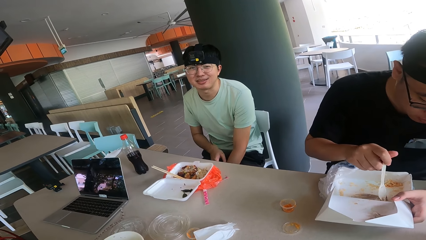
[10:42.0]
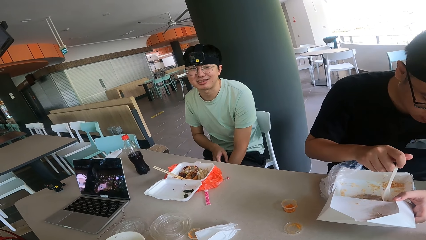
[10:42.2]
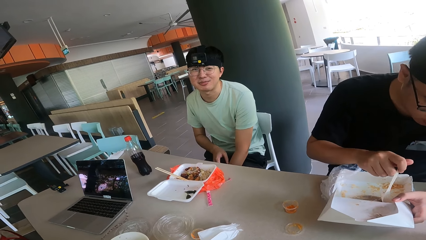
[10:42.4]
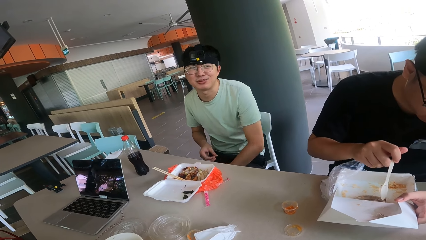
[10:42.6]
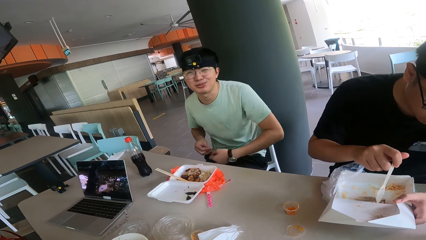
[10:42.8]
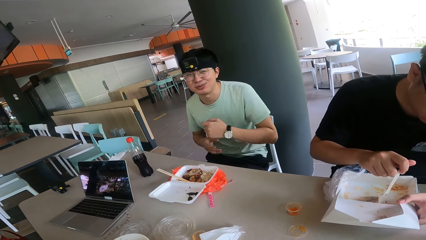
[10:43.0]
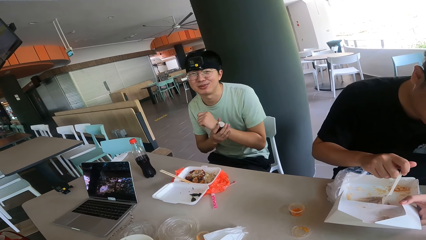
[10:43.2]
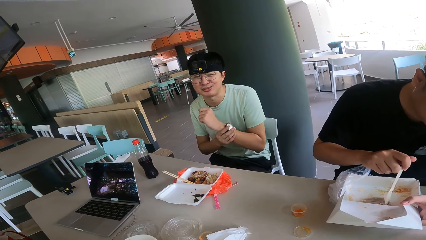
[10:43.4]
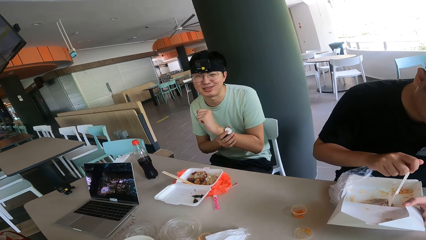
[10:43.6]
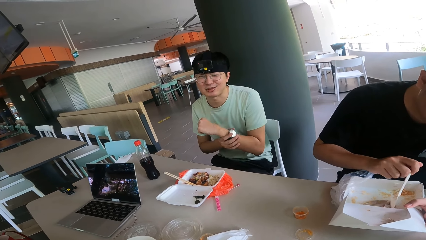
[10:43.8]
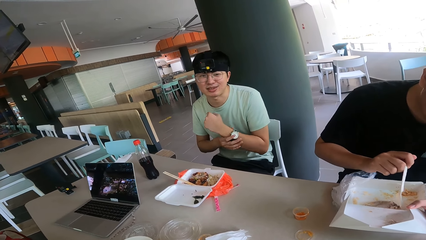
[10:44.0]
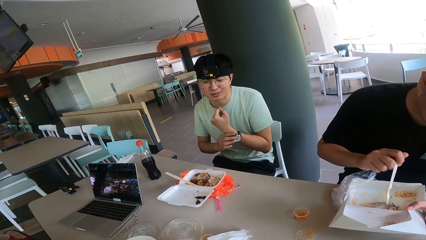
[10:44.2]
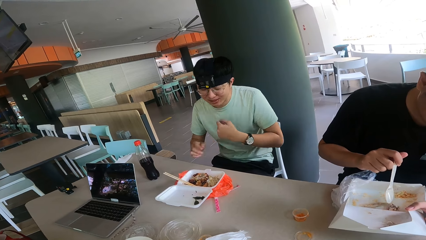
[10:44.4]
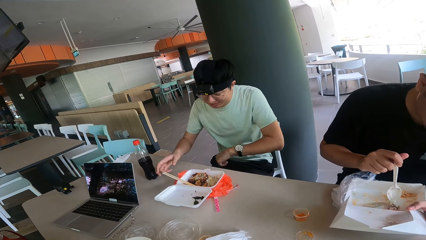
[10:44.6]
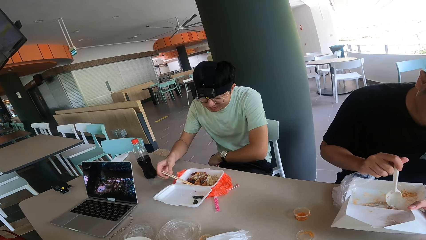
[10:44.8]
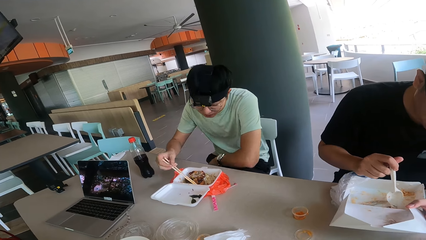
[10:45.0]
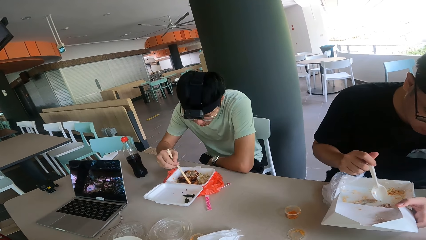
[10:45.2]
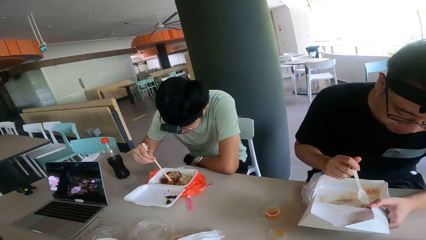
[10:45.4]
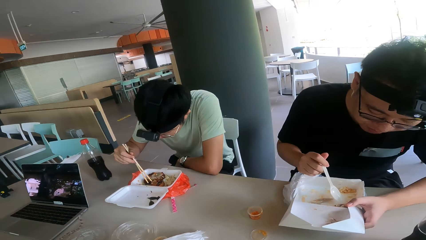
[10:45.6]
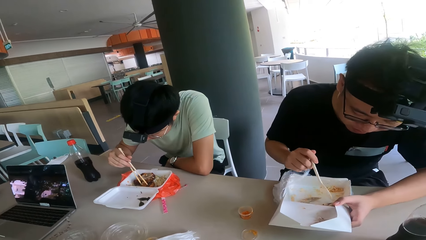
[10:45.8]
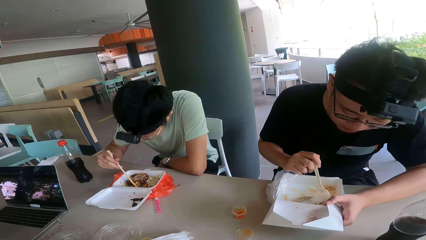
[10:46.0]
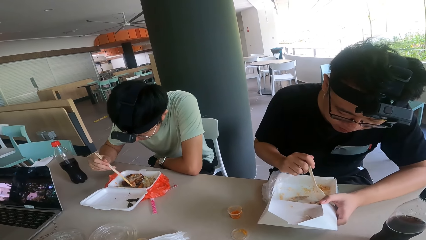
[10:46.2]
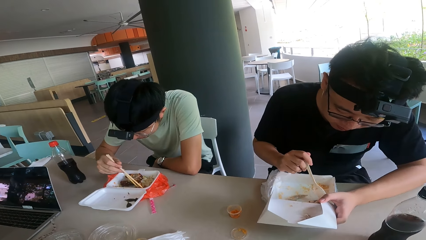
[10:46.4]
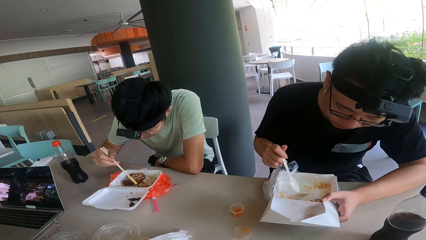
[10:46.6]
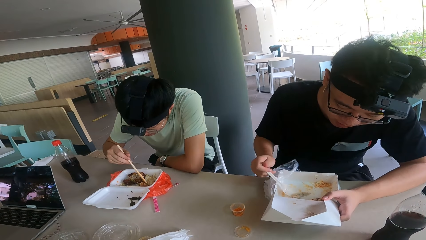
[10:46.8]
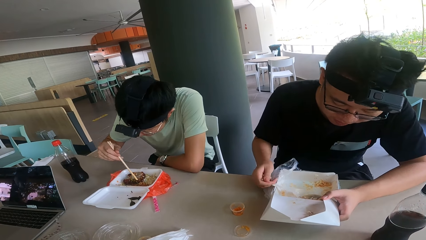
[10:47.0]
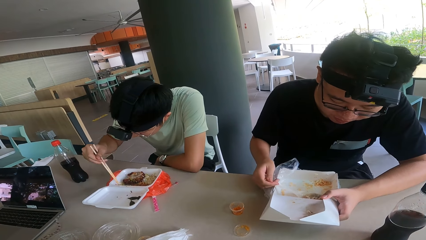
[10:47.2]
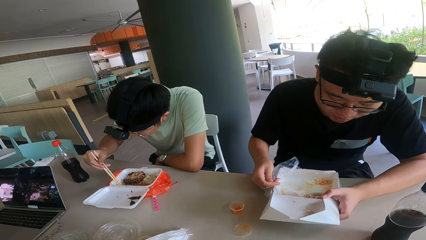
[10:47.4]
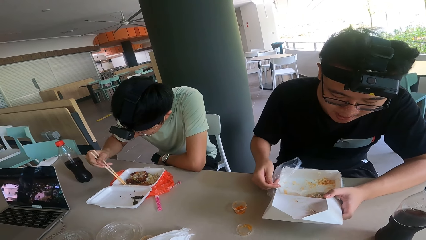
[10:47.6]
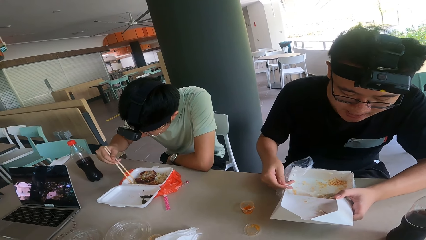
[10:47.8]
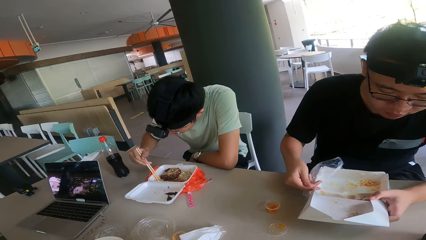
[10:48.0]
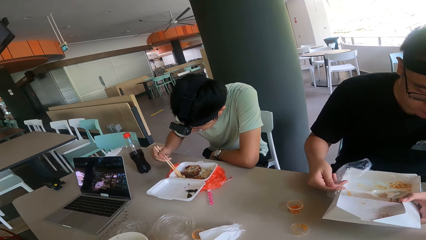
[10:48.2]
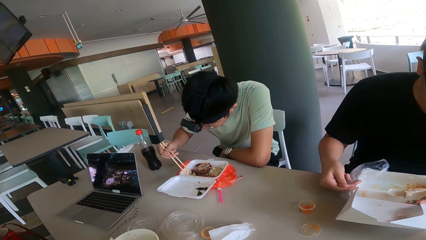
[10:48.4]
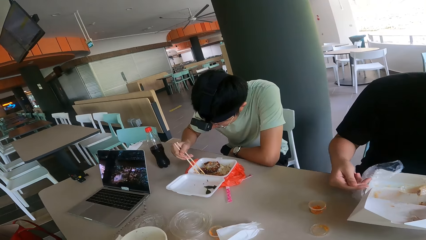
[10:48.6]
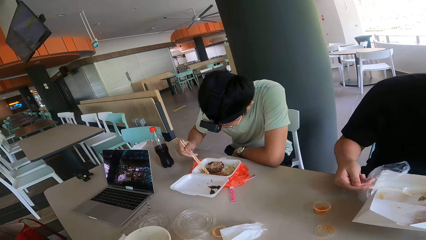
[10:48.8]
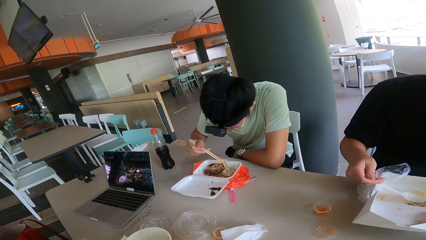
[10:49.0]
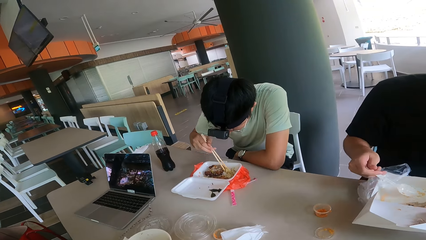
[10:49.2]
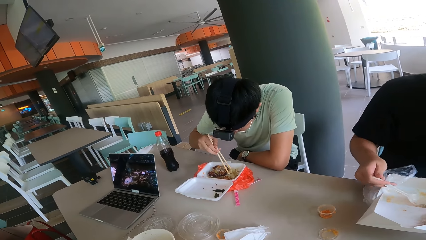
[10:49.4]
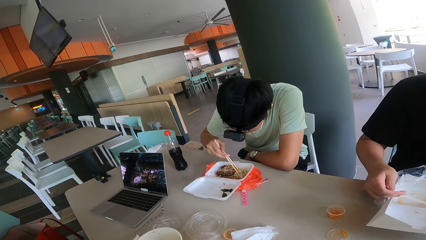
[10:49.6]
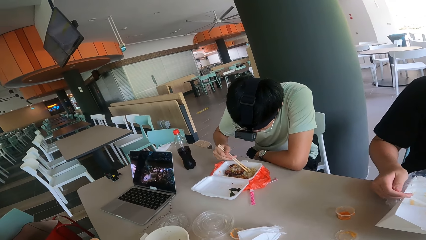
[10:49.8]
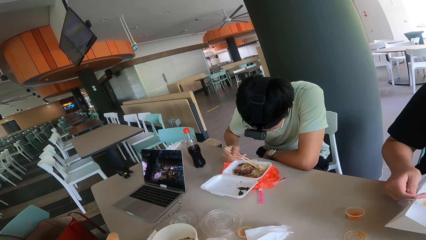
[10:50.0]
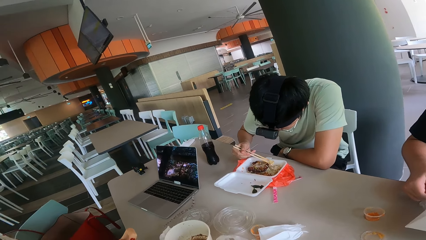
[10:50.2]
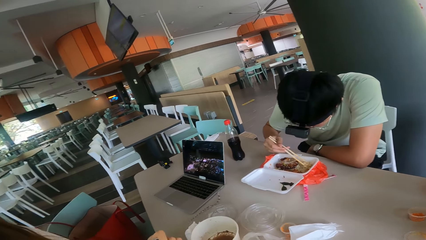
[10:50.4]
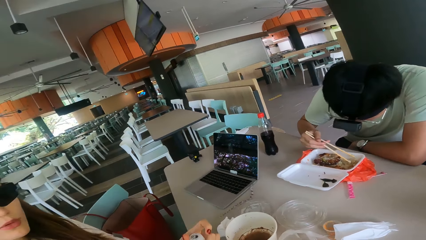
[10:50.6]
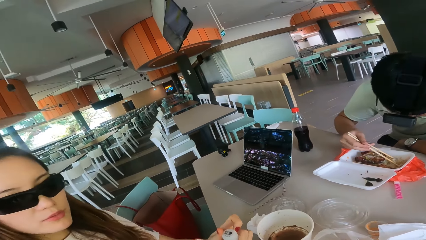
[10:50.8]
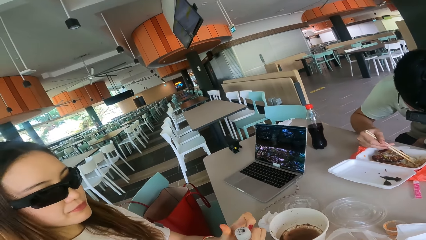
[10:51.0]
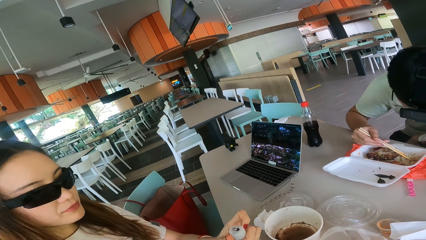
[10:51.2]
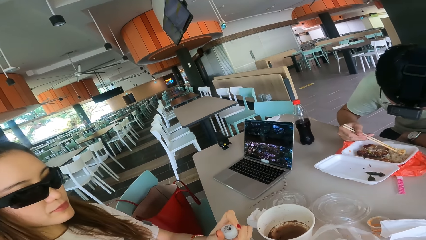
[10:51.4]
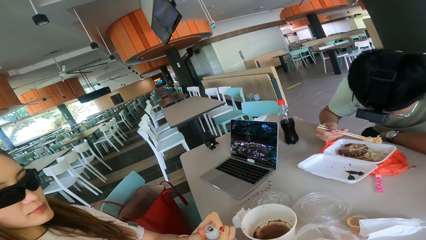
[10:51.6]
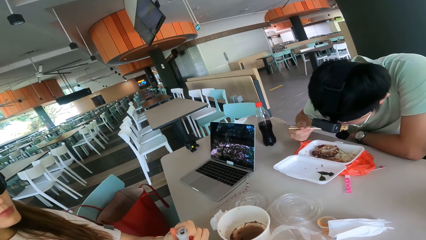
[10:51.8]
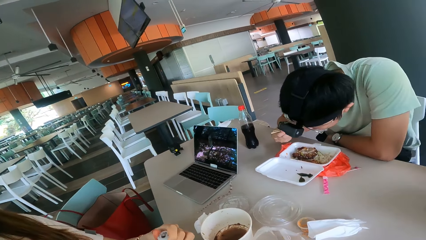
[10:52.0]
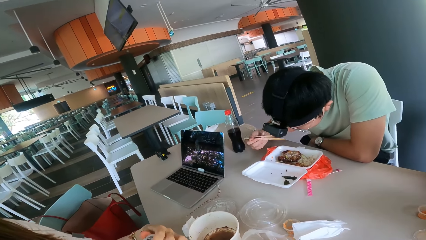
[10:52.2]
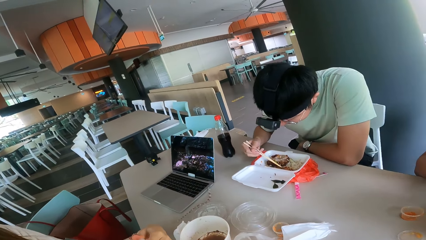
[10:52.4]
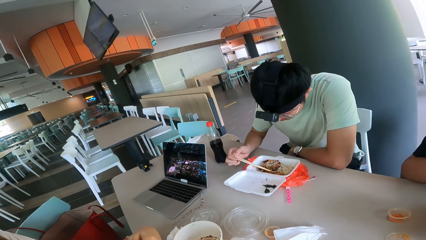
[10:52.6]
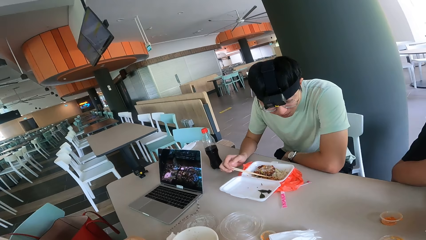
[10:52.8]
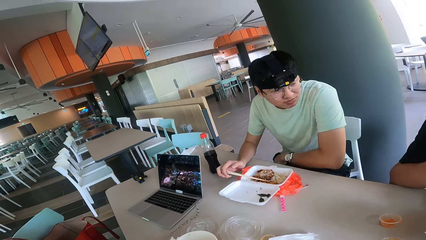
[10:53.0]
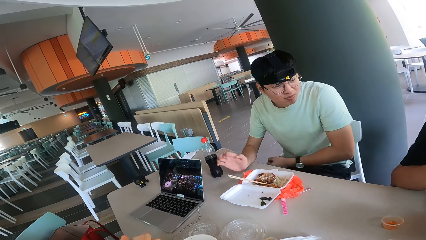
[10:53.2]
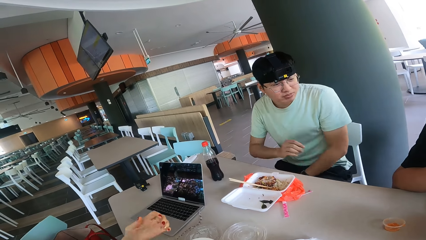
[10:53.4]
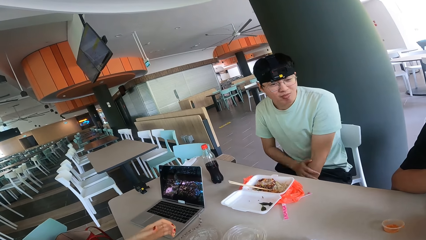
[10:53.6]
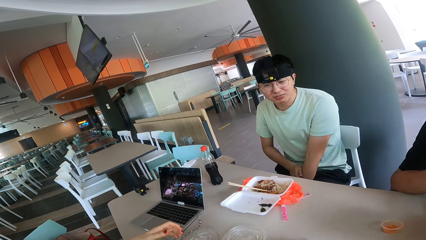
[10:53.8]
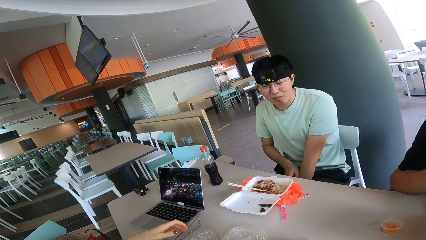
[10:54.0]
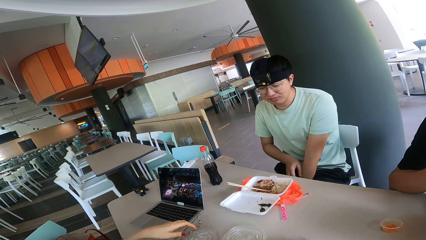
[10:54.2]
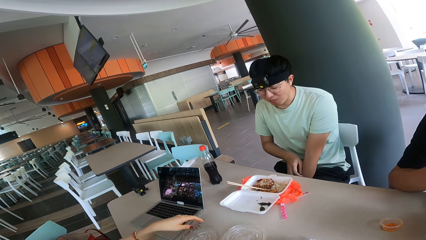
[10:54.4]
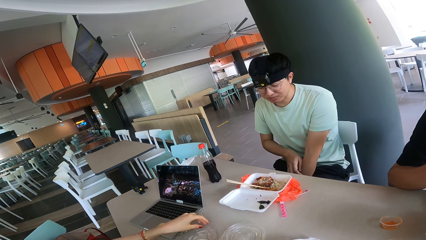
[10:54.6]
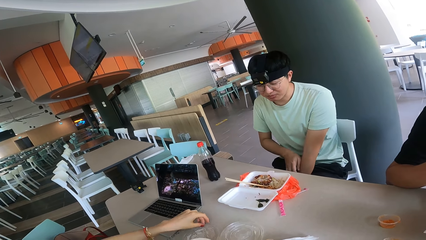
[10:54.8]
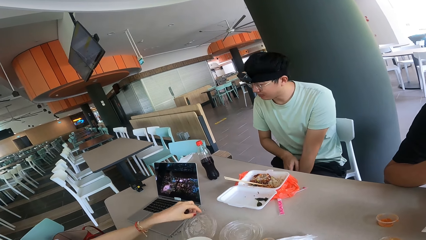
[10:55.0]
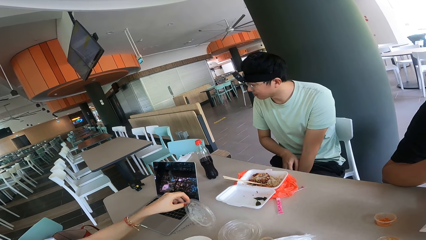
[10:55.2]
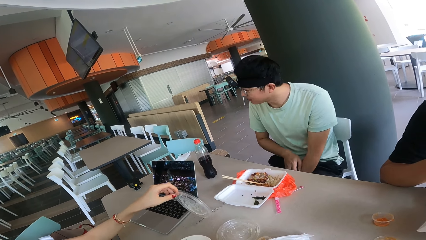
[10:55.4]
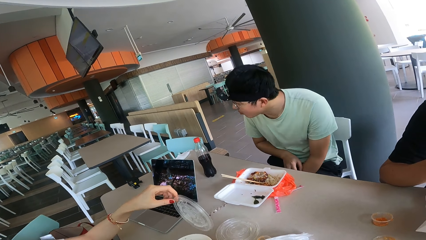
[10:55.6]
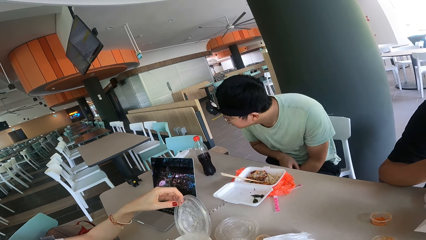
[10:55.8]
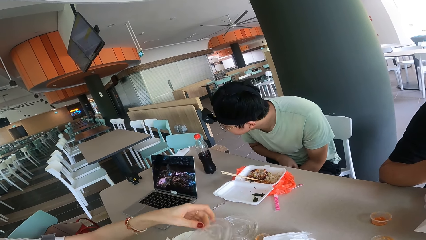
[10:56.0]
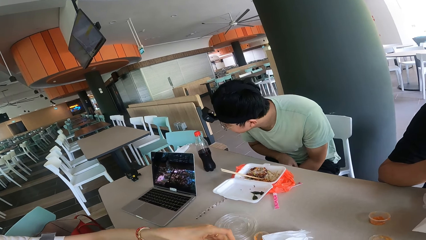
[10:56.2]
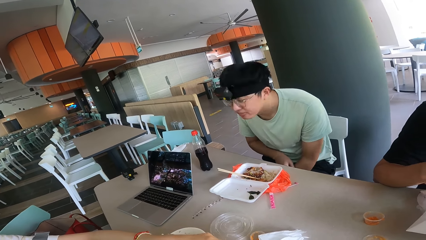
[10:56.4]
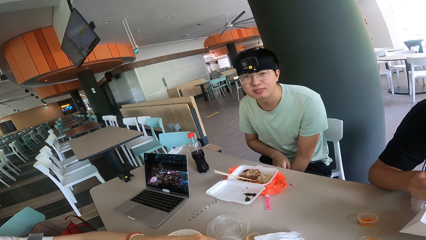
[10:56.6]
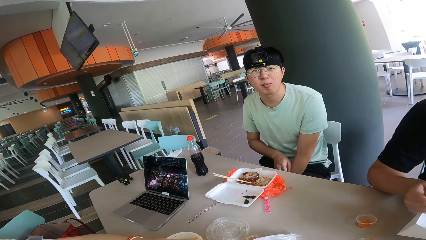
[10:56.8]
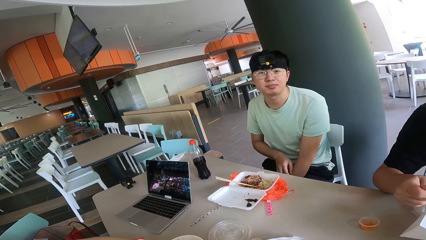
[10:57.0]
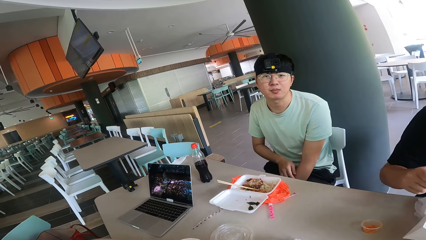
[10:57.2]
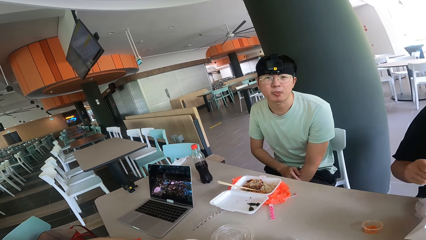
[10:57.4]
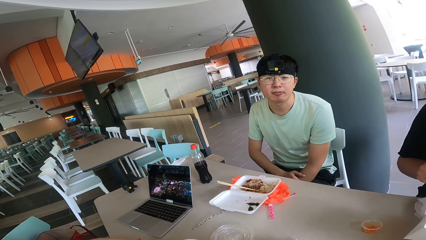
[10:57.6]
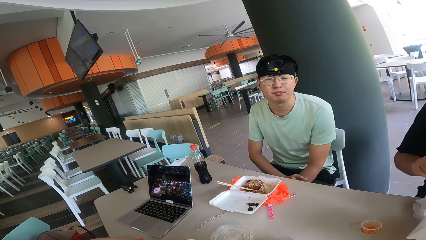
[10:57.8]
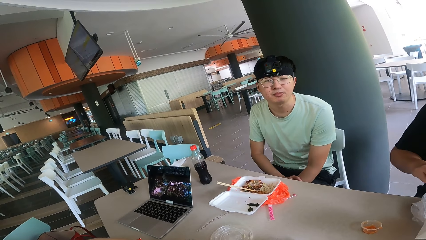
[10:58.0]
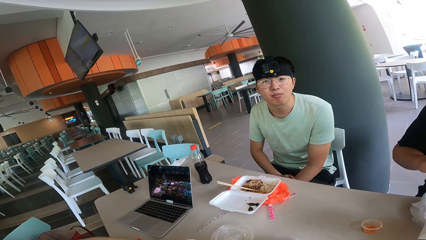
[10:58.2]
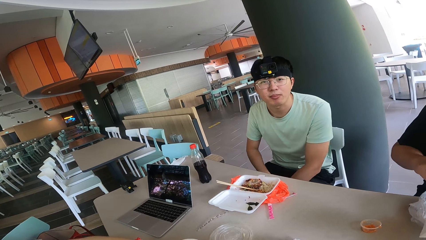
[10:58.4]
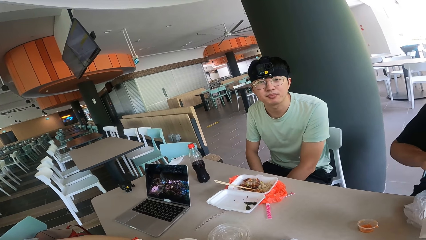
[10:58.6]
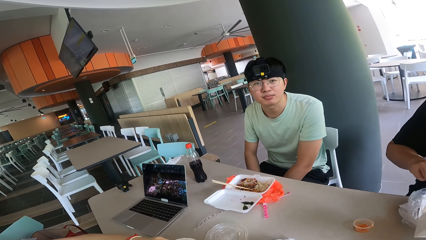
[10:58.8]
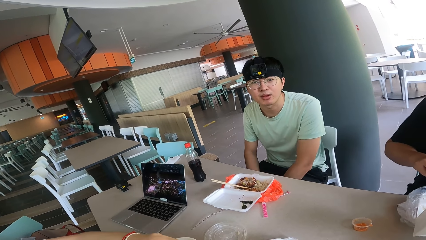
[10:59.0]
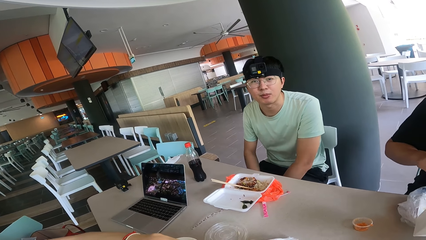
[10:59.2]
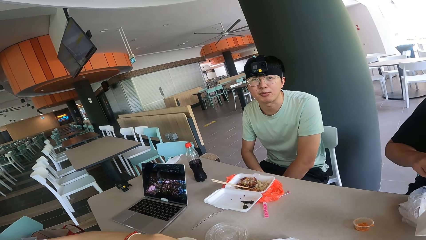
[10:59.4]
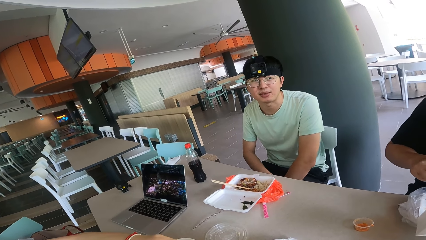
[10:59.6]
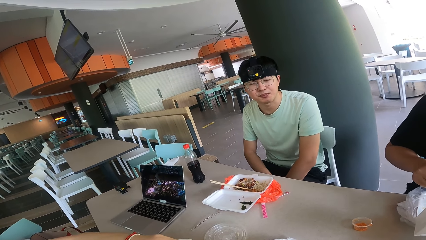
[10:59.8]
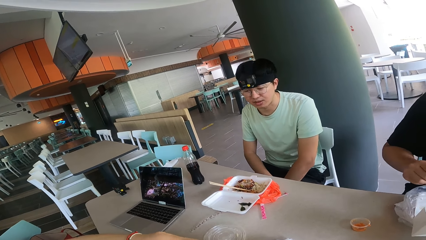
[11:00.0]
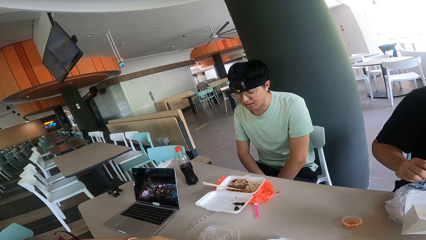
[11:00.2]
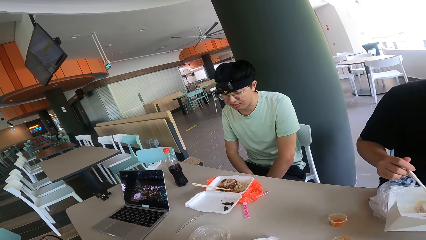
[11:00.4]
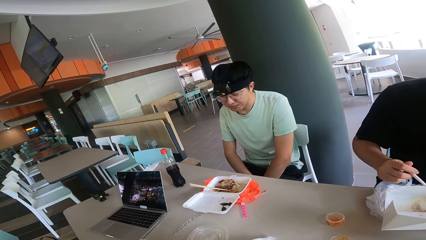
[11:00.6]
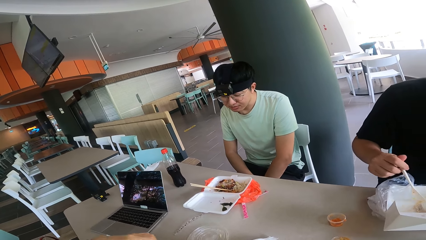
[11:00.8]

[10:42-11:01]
A person holds the watch. The person holds the chopping stick. Another person looks at the camera wearer. The other person holds the cover. The camera wearer talks with a man.
